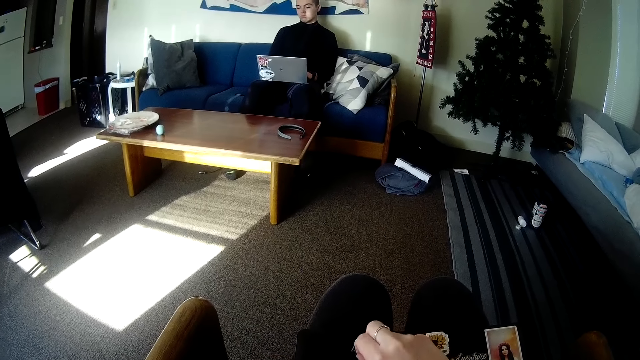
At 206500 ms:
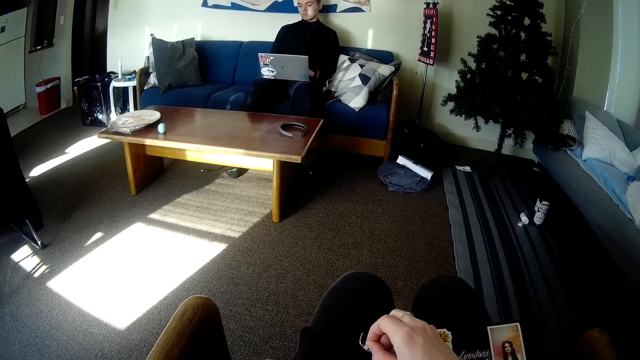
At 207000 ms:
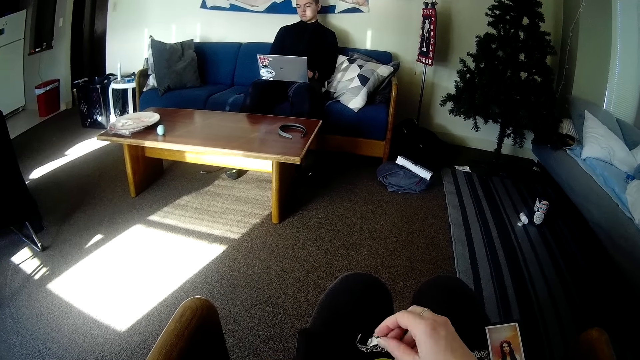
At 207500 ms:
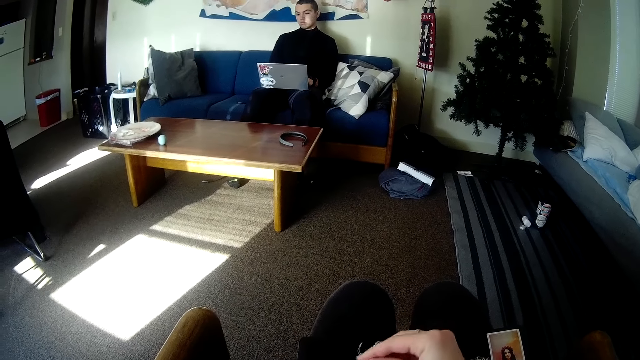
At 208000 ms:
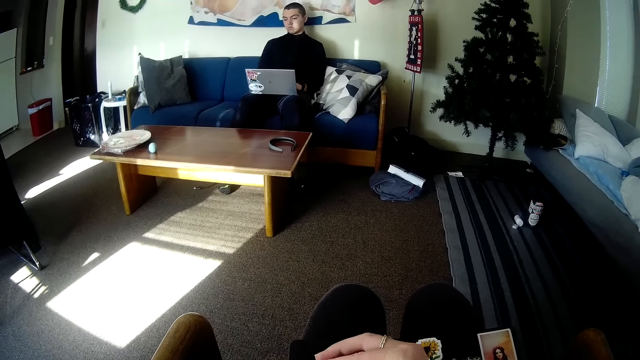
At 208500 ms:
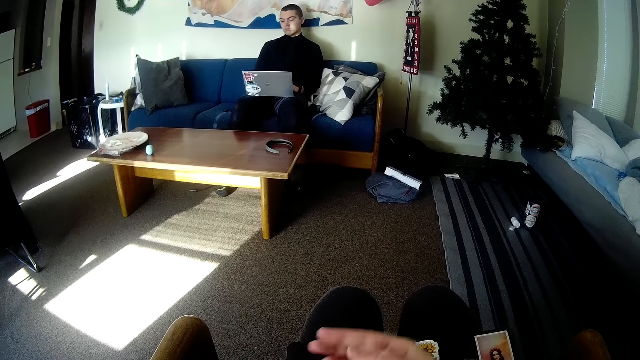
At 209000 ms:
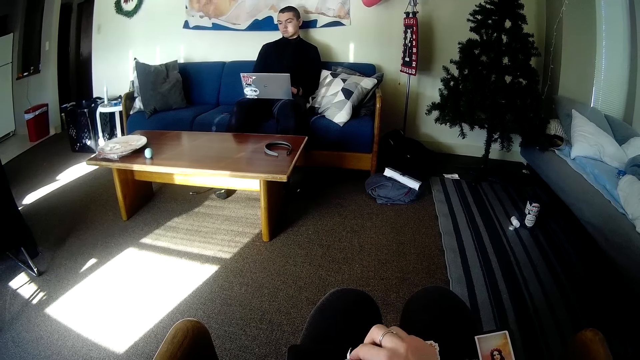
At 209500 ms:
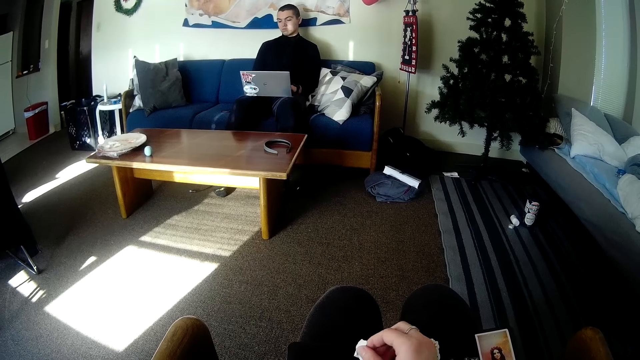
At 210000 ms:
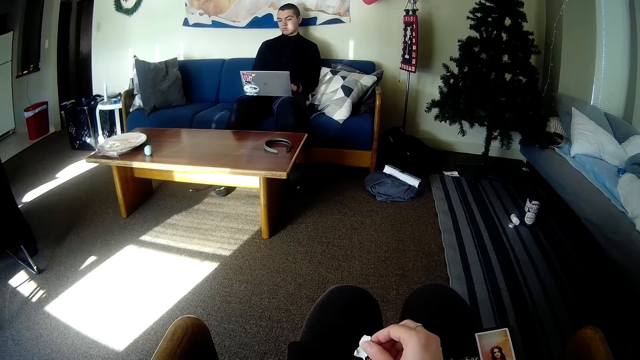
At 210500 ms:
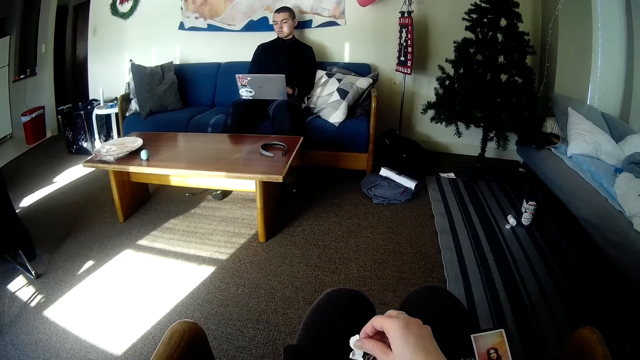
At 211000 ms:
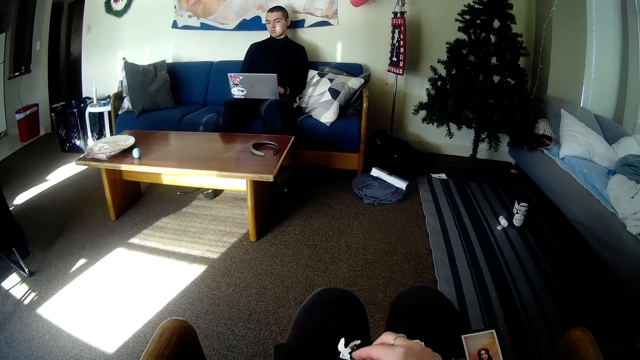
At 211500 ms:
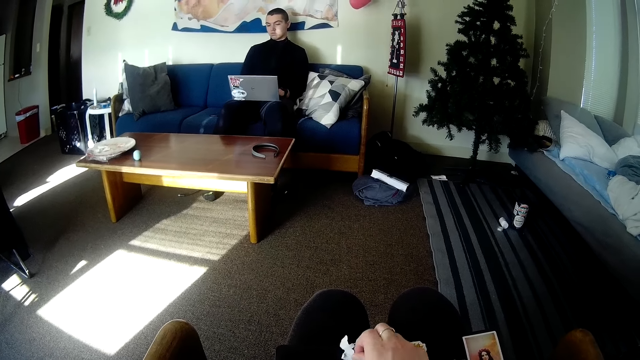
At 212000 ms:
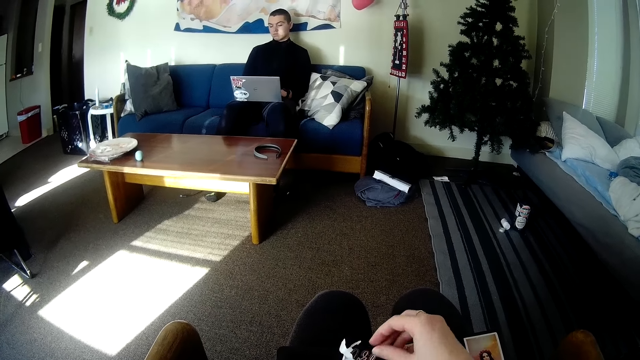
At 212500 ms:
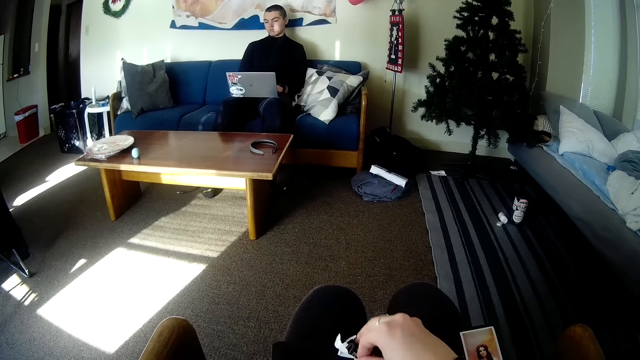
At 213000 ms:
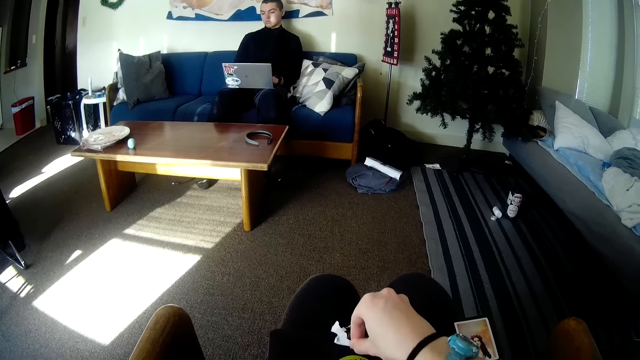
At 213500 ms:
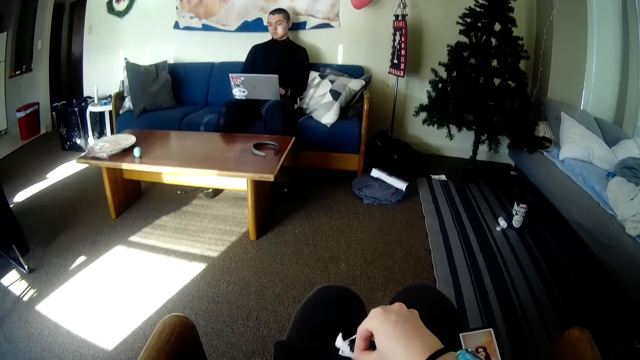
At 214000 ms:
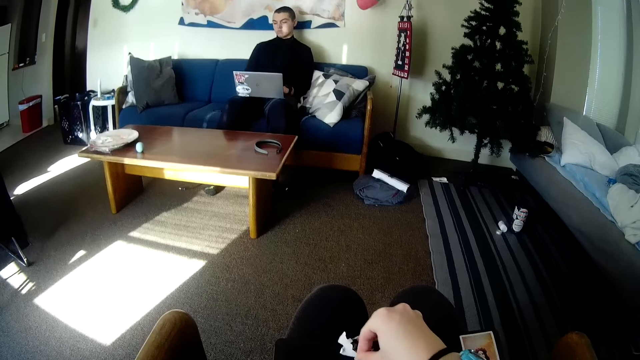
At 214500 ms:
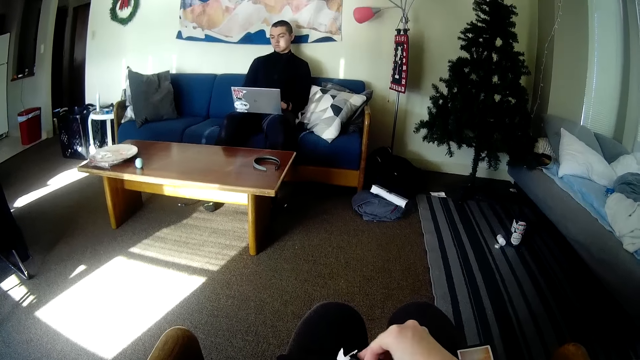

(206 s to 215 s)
The camera wearer passes the peeled sticker in her right hand to her left hand. She peels the sticker on the book on her lap with her right hand.

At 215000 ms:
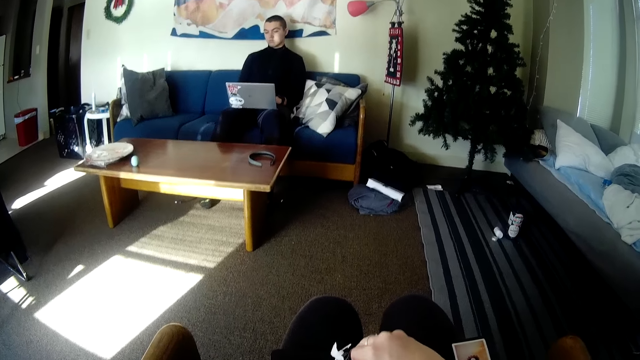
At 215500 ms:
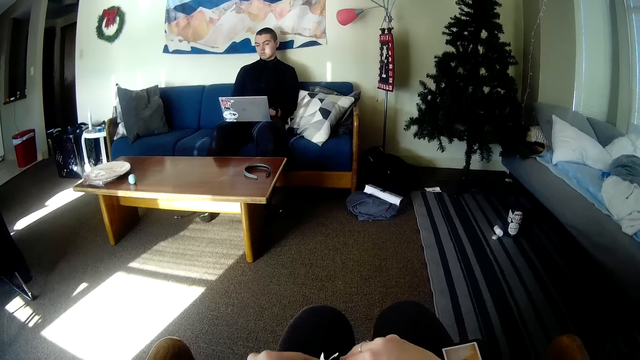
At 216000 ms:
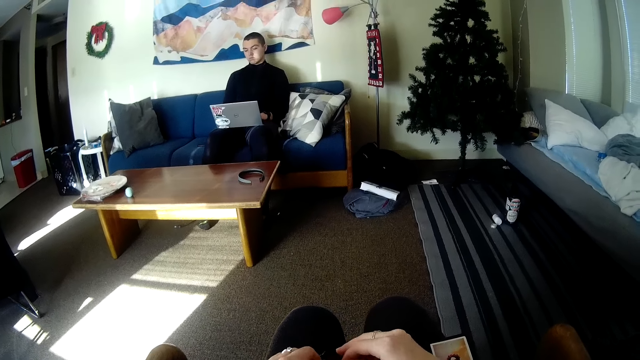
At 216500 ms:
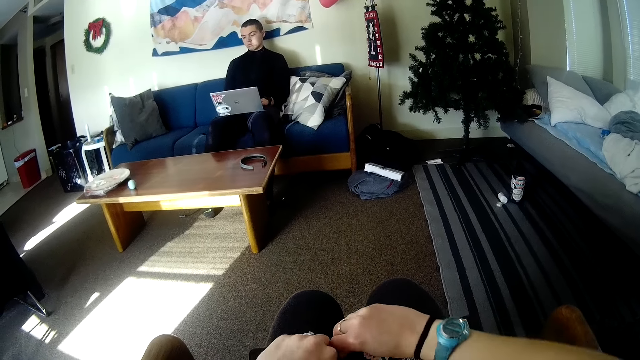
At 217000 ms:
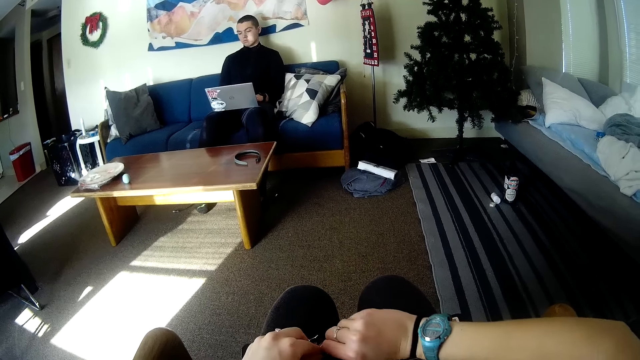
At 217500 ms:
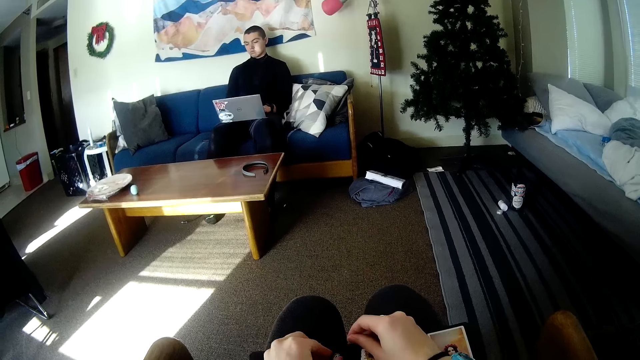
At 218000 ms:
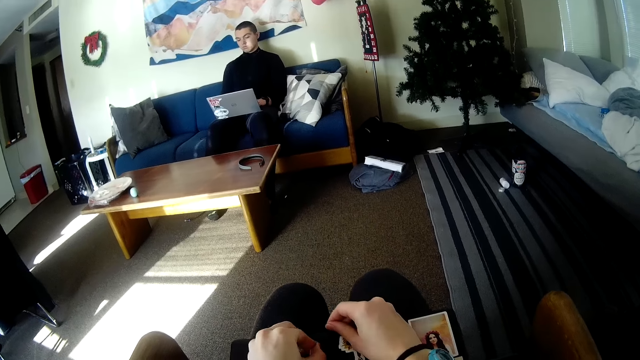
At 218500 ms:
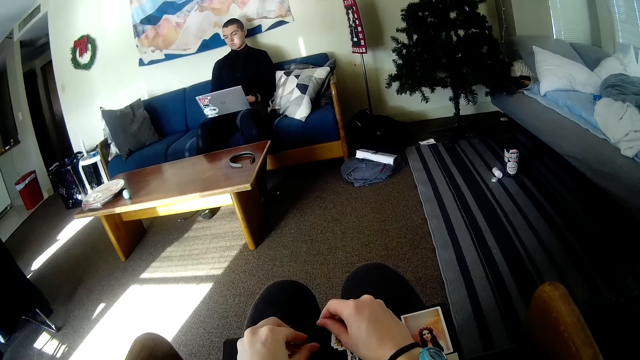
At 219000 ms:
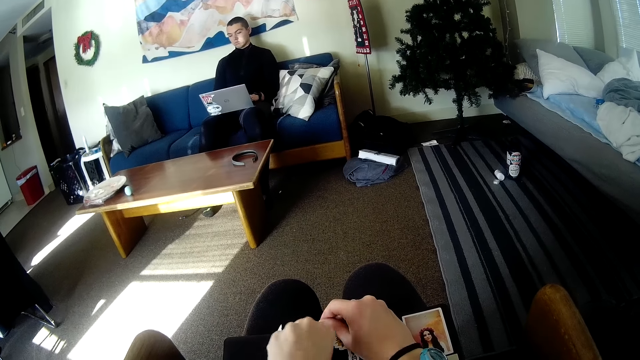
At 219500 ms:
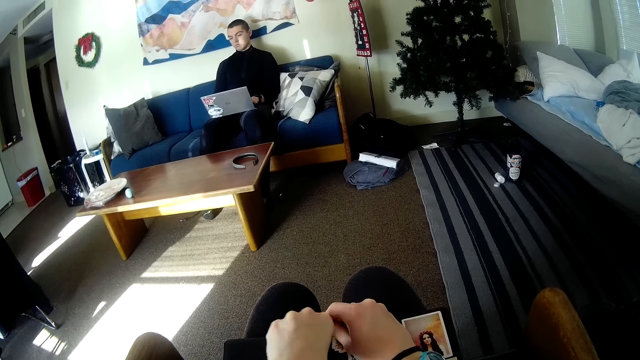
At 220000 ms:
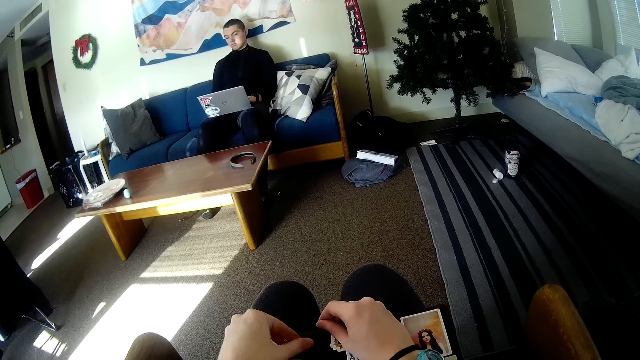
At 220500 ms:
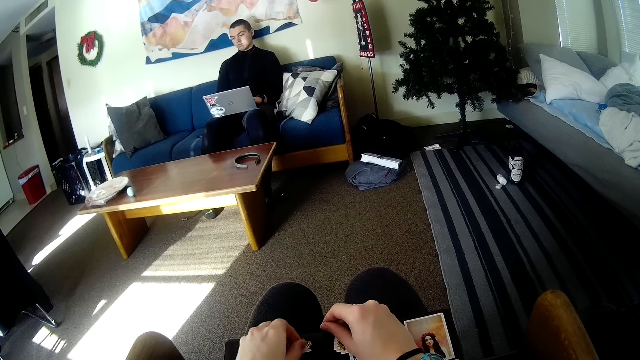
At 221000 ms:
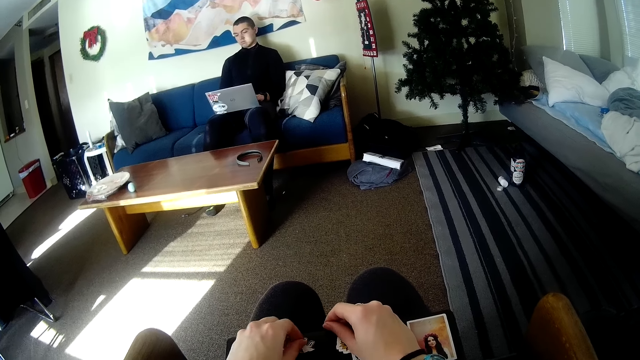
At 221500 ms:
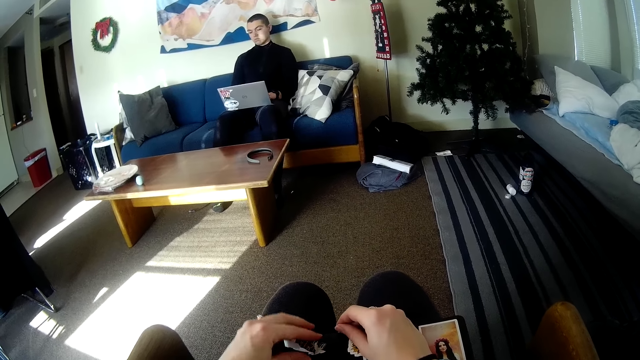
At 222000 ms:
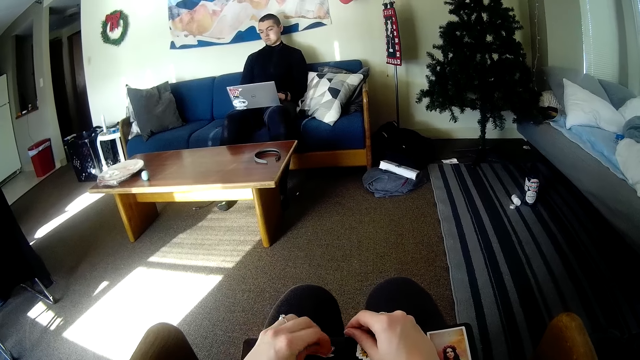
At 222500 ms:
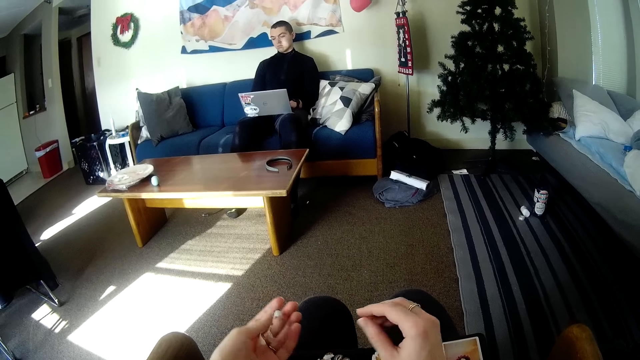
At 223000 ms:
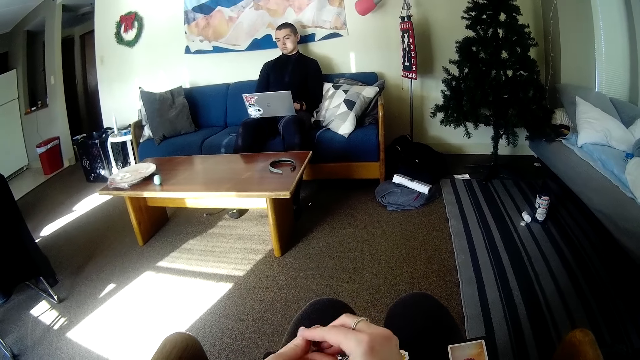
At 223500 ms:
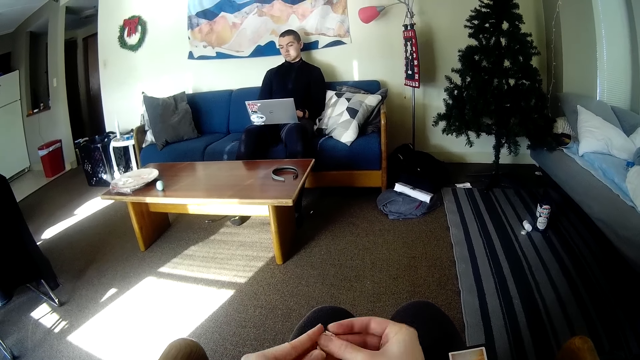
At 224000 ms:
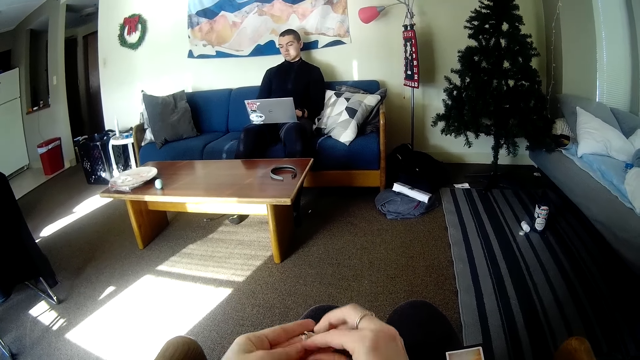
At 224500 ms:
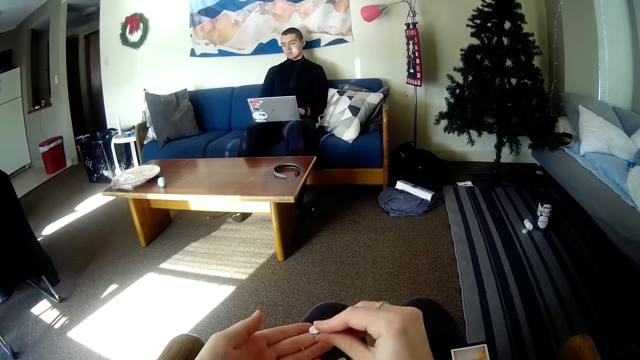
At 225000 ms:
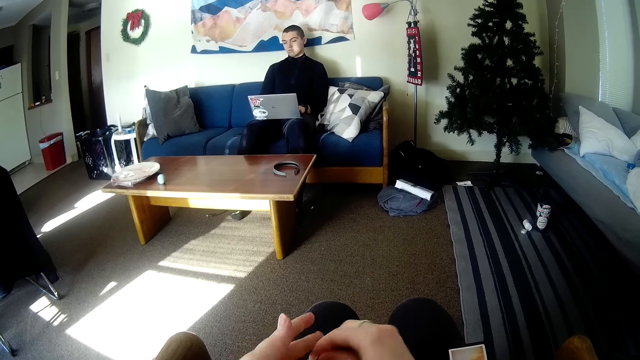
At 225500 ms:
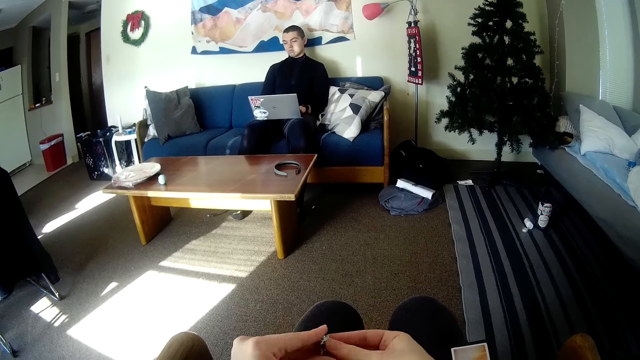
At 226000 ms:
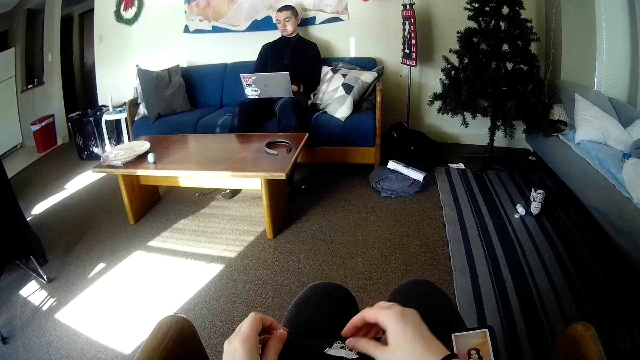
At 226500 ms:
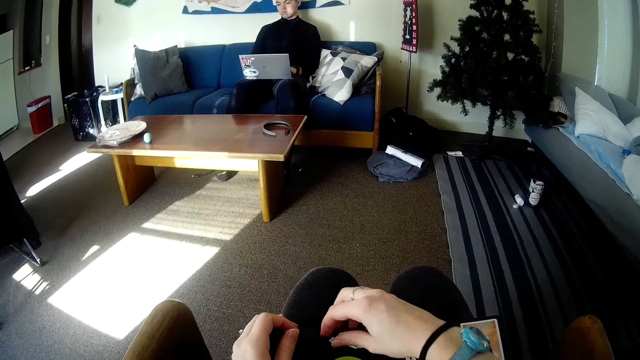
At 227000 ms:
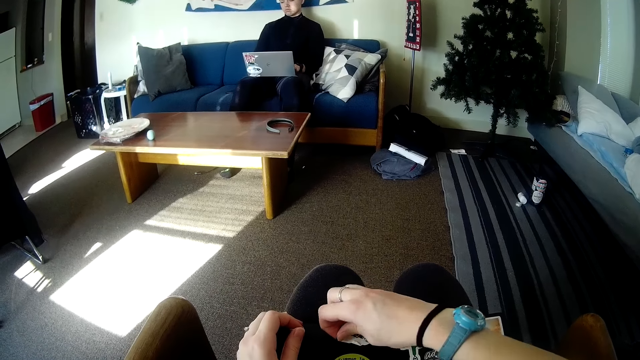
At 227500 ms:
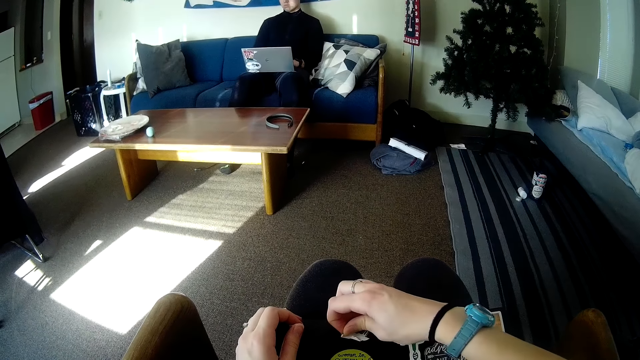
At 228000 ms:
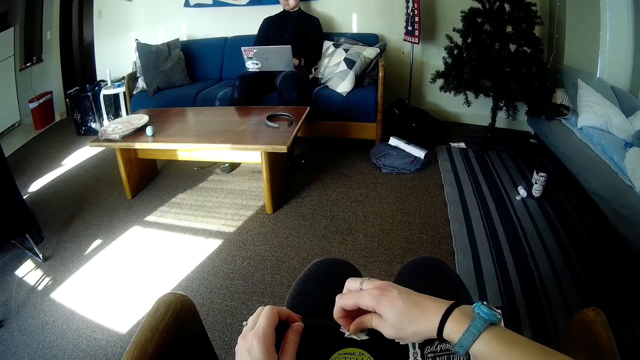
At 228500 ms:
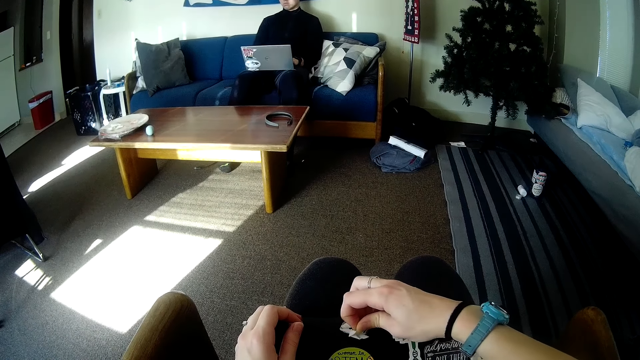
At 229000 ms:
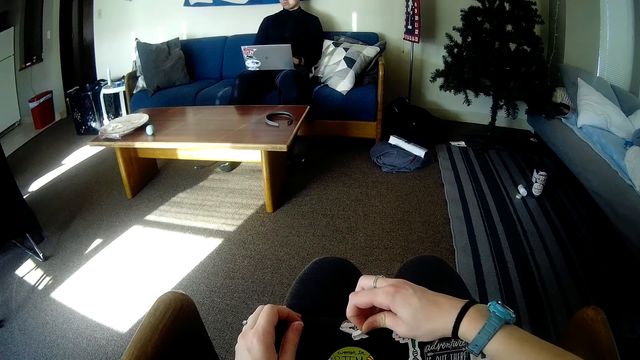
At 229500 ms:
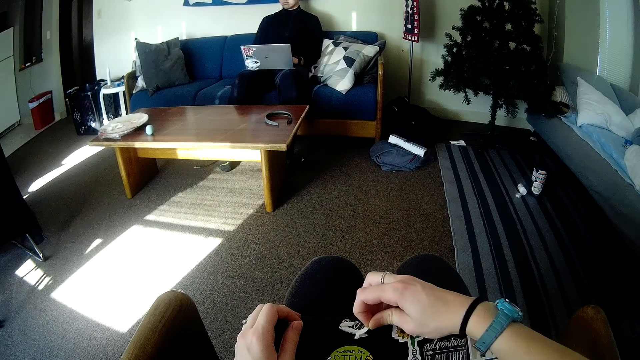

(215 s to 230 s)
The camera wearer removes the sticker with her hands. She peels the sticker on the book on her lap with her left hand. A person operates the laptop. The camera wearer removes the sticker with her left hand. She scrunches the sticker in her left hand with both hands. She holds the sticker in her left hand. She peels the sticker on the book on her lap with her right hand.
